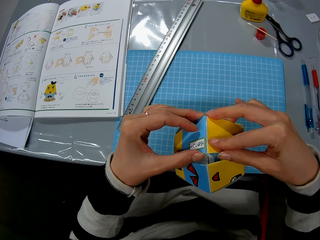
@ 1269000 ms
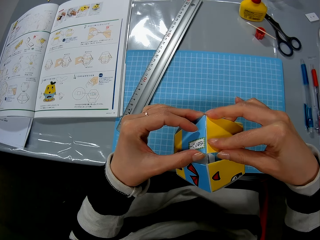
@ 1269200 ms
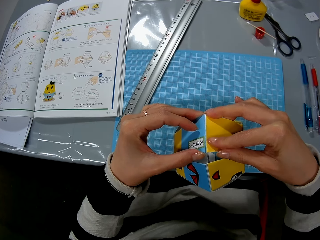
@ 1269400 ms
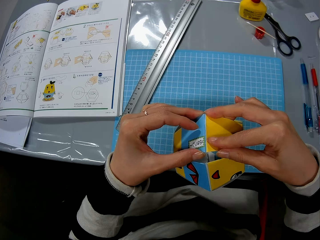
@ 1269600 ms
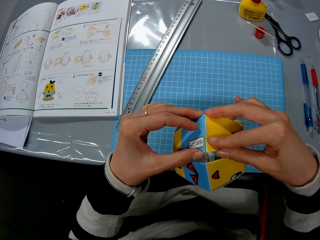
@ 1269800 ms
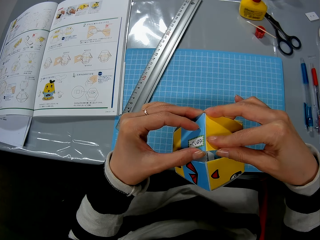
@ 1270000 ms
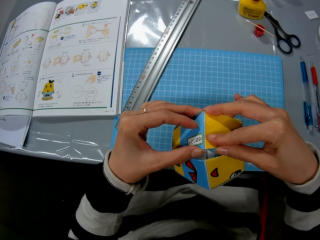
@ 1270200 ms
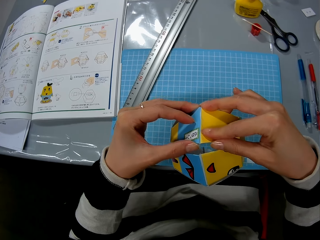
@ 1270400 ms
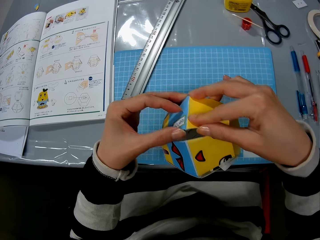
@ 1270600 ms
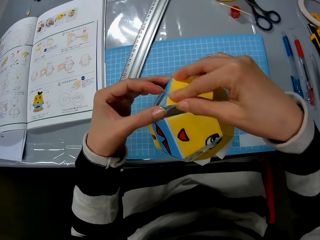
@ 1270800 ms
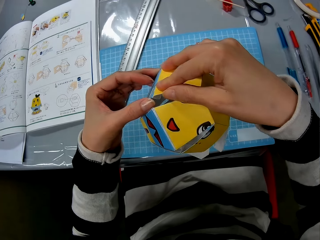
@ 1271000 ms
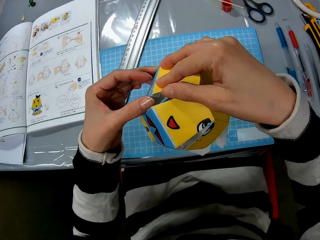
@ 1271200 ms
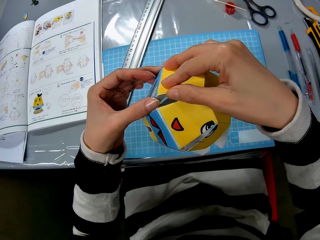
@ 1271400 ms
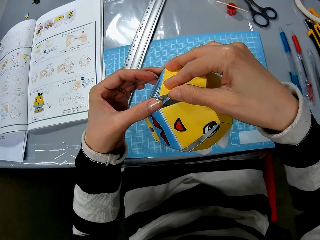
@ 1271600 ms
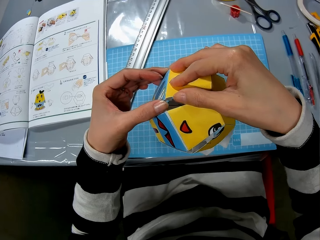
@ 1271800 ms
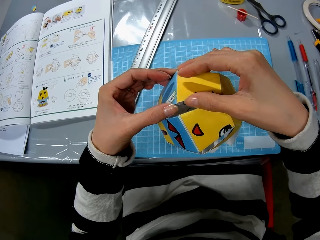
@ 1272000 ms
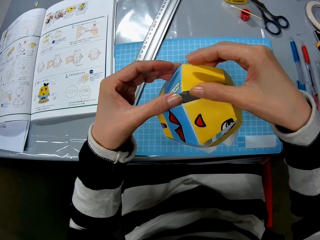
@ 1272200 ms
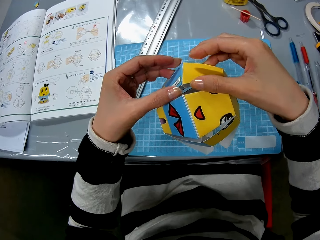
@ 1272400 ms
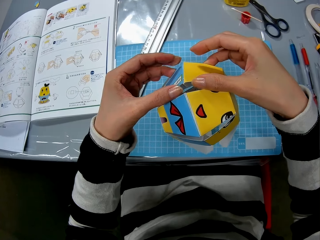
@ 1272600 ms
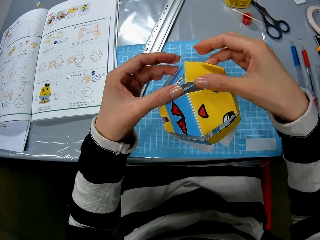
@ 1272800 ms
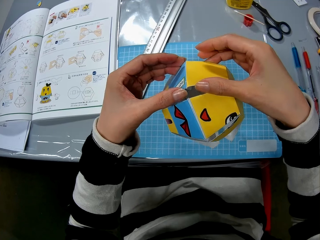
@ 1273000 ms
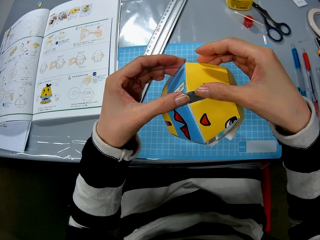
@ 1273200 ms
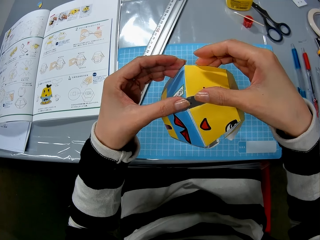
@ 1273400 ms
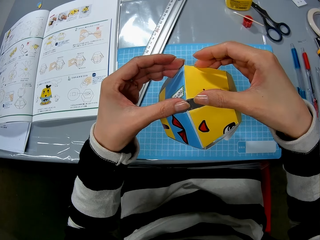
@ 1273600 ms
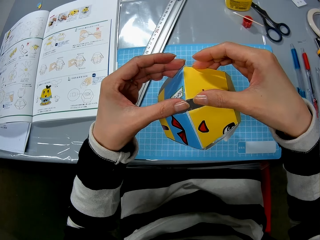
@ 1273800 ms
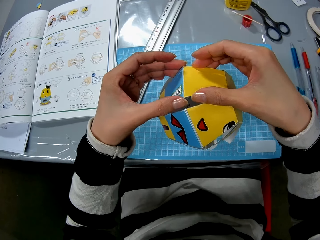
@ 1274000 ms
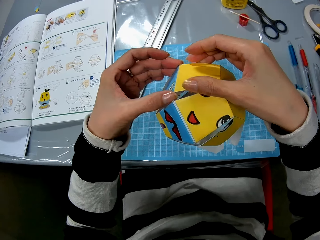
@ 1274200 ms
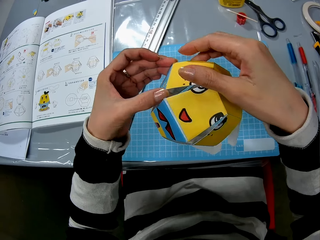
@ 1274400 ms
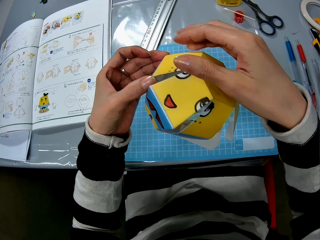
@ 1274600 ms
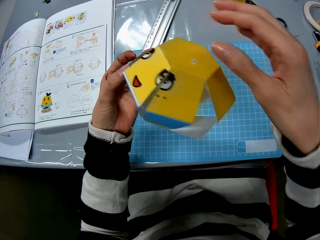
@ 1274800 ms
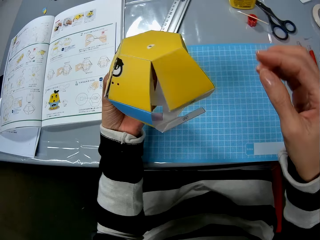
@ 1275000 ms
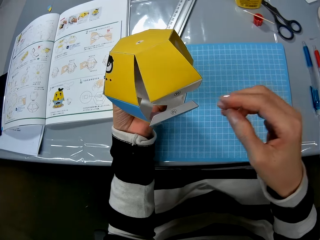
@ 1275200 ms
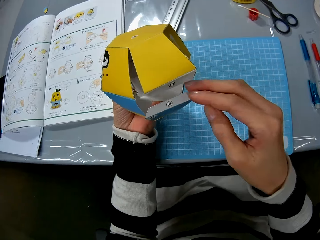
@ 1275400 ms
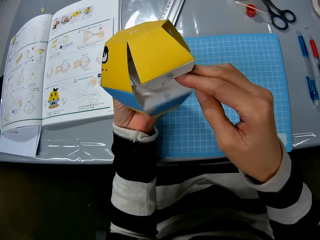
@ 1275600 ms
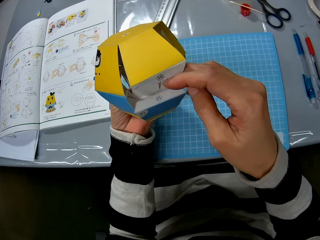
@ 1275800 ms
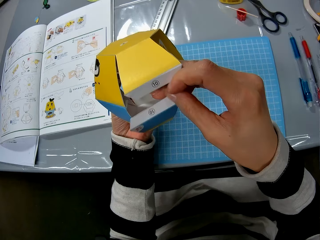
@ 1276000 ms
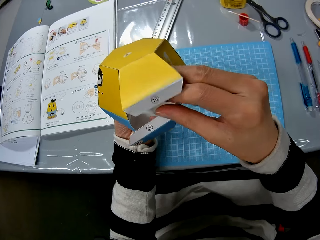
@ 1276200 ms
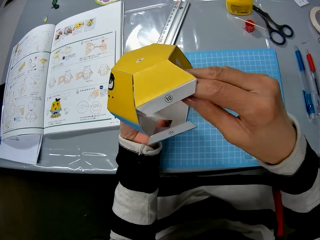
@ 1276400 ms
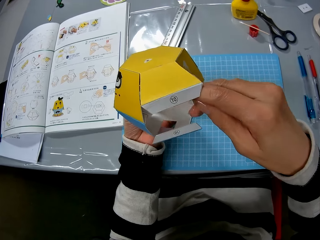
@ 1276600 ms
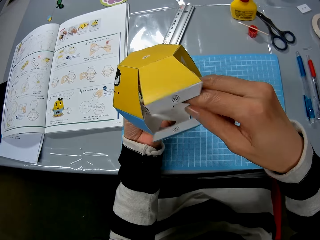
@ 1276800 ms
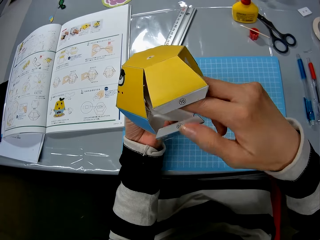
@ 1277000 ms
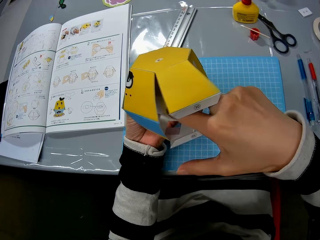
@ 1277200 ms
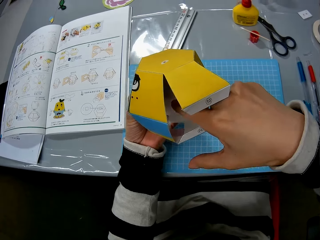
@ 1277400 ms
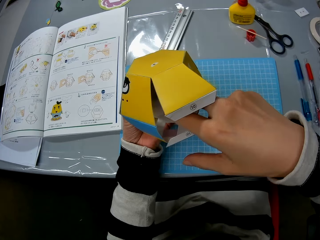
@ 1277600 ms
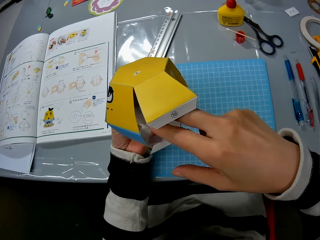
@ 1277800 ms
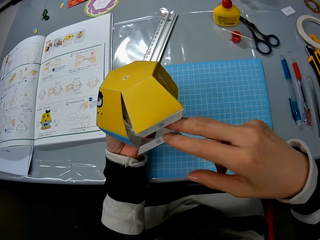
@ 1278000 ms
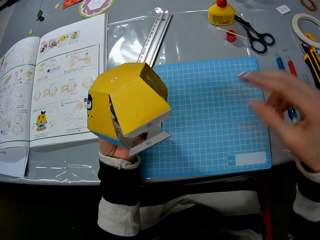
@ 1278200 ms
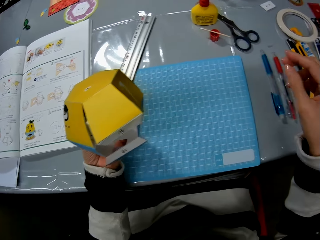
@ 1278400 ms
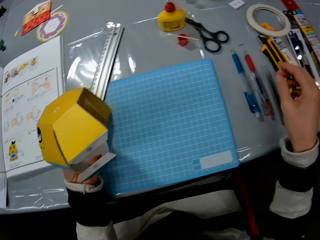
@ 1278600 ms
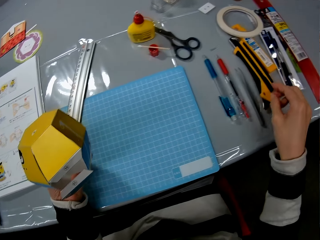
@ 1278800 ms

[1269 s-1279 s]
The camera wearer looks at the model. They rotate the model.

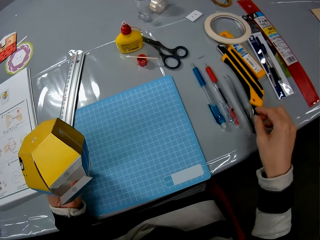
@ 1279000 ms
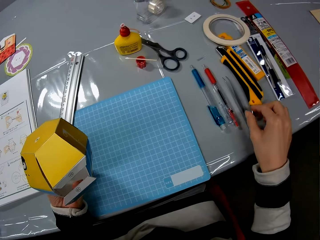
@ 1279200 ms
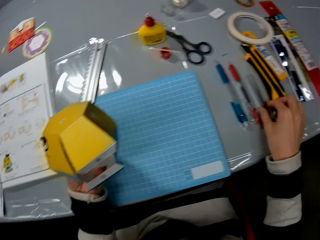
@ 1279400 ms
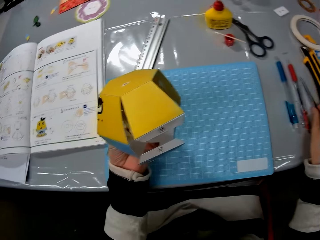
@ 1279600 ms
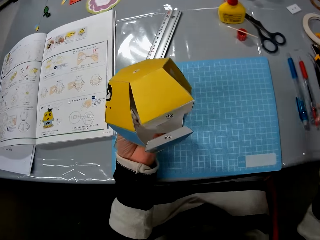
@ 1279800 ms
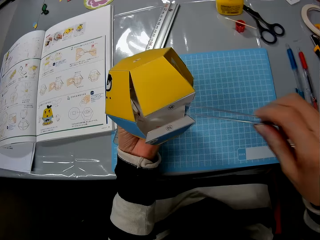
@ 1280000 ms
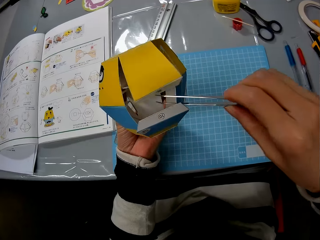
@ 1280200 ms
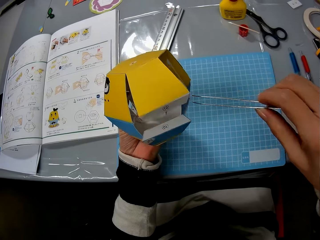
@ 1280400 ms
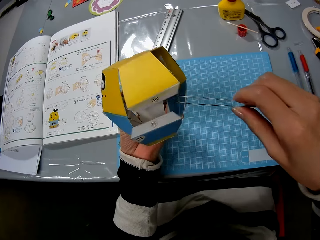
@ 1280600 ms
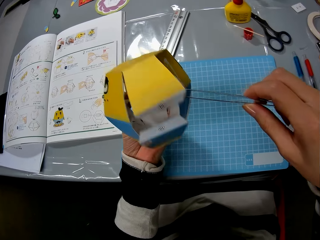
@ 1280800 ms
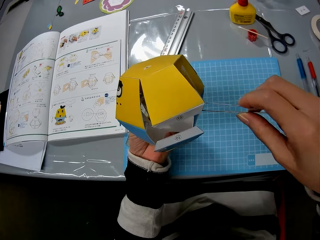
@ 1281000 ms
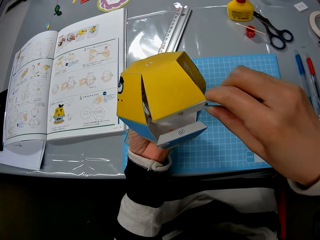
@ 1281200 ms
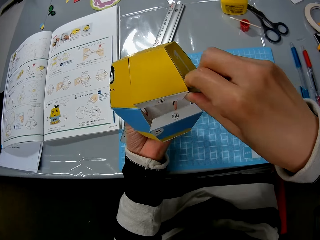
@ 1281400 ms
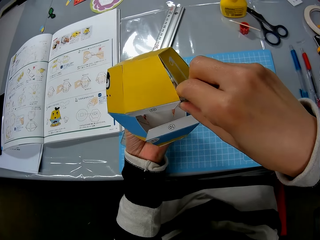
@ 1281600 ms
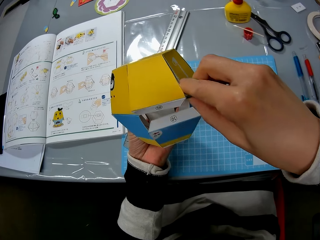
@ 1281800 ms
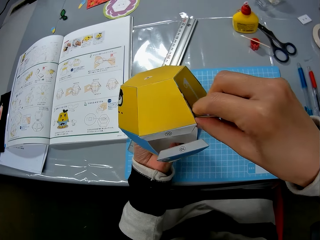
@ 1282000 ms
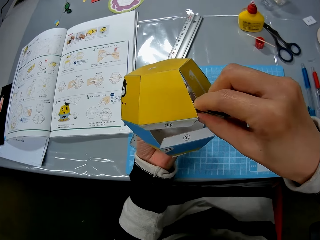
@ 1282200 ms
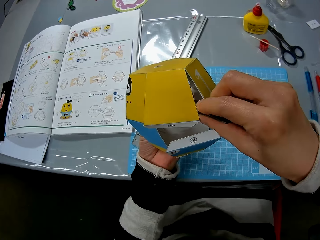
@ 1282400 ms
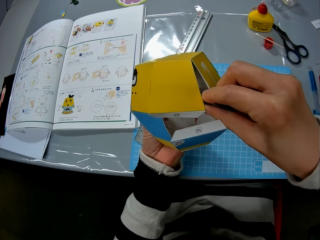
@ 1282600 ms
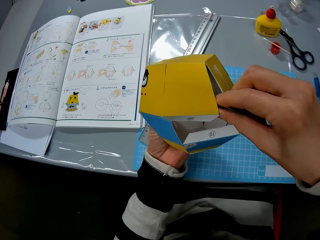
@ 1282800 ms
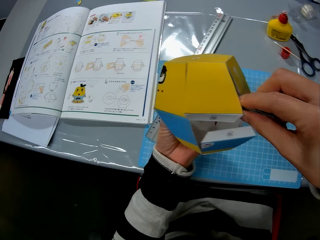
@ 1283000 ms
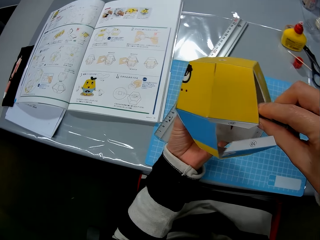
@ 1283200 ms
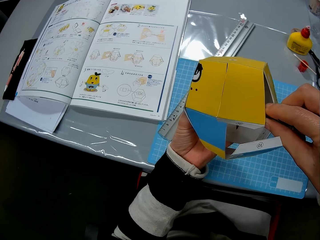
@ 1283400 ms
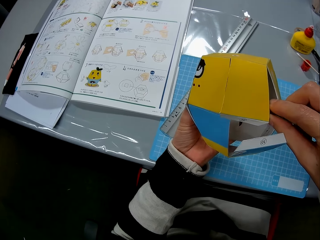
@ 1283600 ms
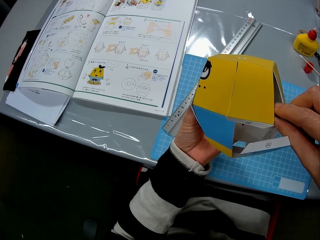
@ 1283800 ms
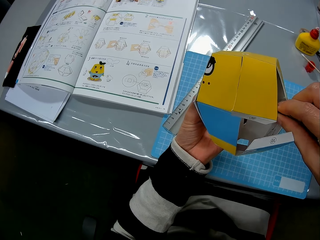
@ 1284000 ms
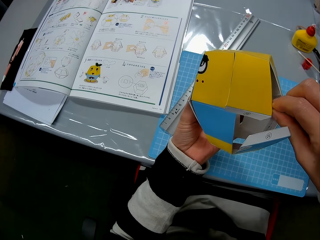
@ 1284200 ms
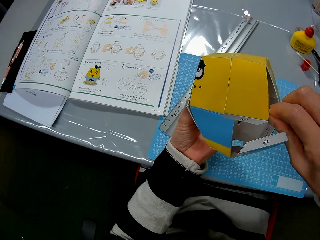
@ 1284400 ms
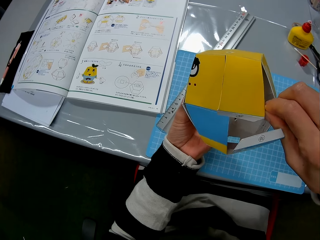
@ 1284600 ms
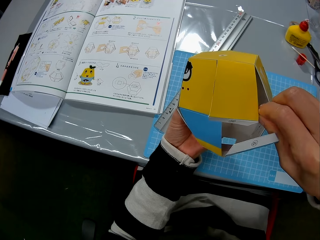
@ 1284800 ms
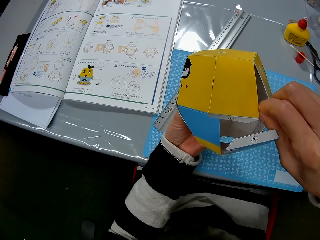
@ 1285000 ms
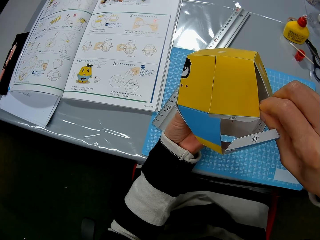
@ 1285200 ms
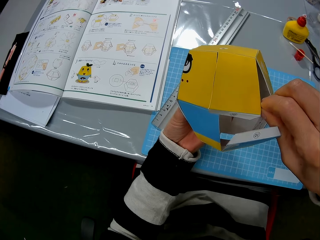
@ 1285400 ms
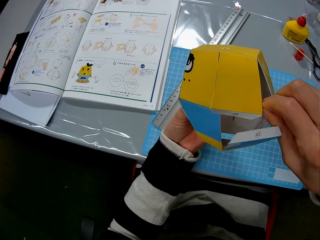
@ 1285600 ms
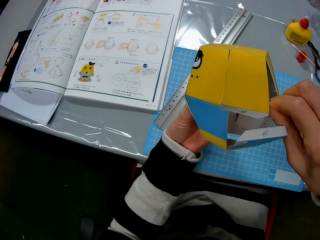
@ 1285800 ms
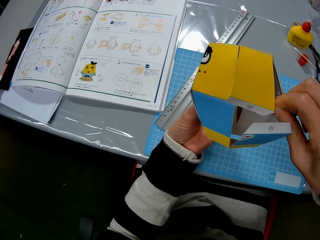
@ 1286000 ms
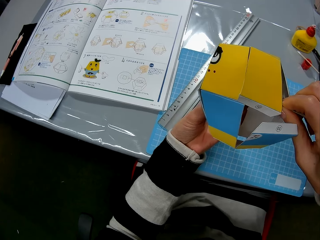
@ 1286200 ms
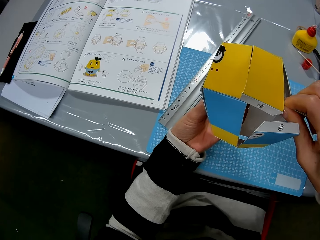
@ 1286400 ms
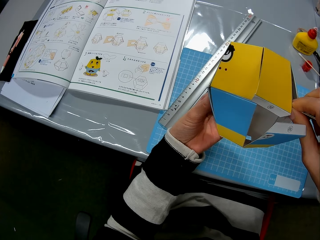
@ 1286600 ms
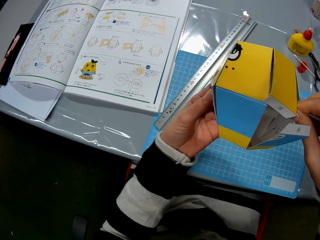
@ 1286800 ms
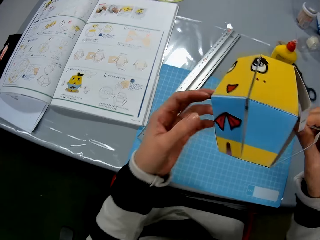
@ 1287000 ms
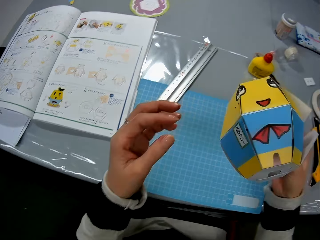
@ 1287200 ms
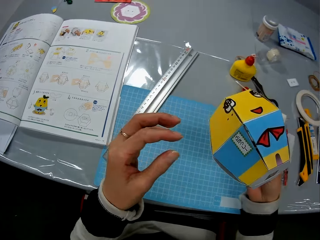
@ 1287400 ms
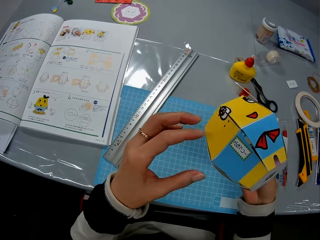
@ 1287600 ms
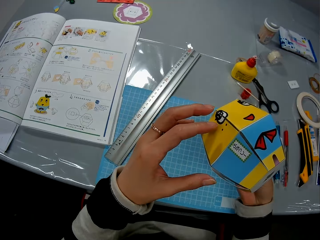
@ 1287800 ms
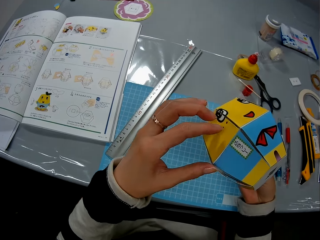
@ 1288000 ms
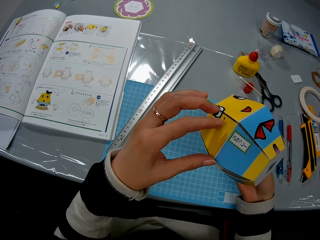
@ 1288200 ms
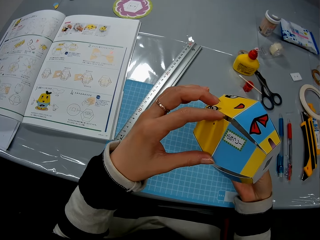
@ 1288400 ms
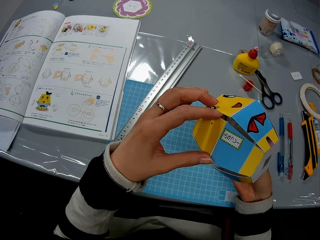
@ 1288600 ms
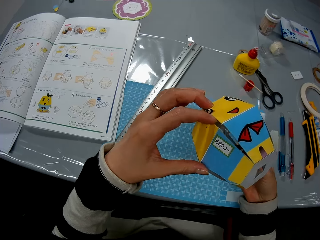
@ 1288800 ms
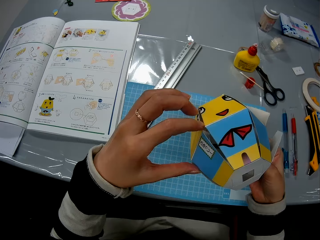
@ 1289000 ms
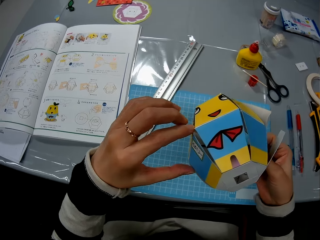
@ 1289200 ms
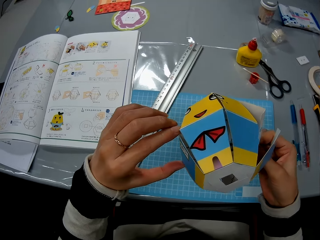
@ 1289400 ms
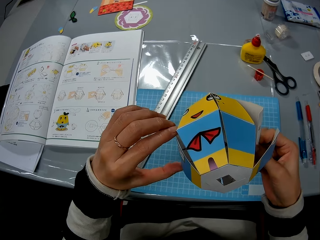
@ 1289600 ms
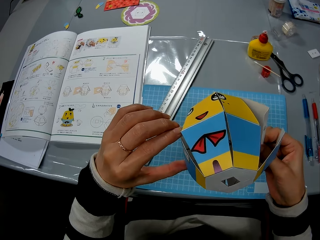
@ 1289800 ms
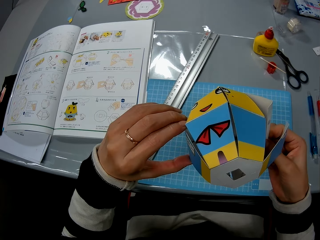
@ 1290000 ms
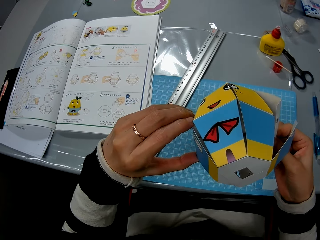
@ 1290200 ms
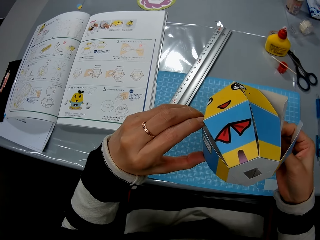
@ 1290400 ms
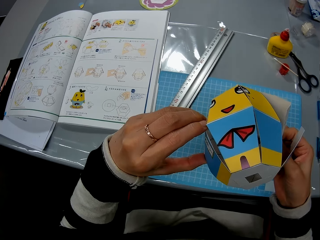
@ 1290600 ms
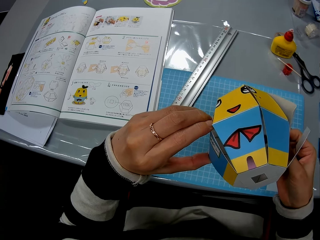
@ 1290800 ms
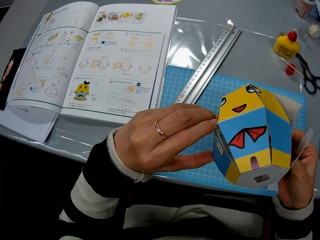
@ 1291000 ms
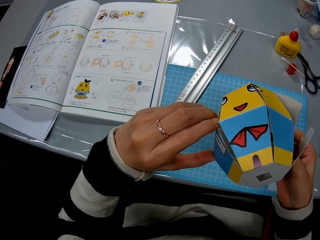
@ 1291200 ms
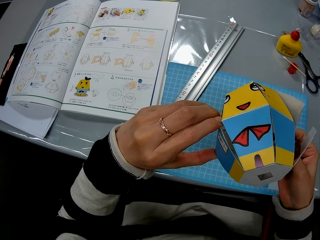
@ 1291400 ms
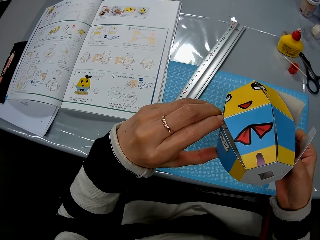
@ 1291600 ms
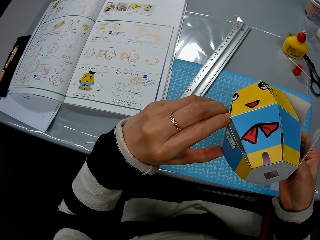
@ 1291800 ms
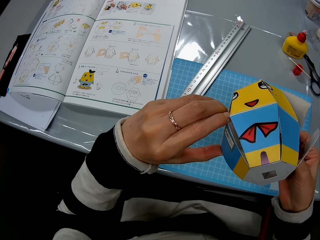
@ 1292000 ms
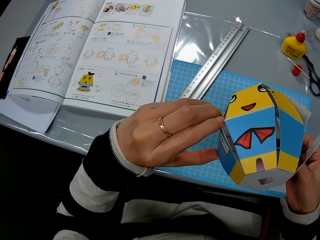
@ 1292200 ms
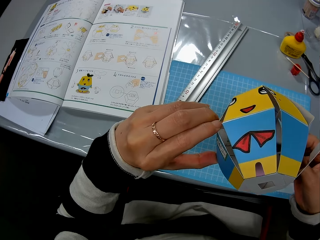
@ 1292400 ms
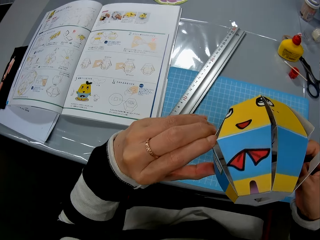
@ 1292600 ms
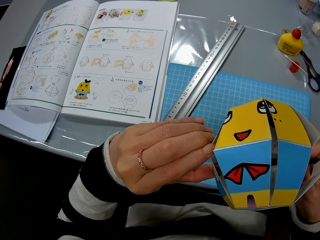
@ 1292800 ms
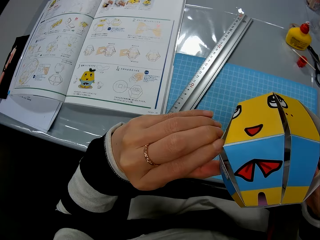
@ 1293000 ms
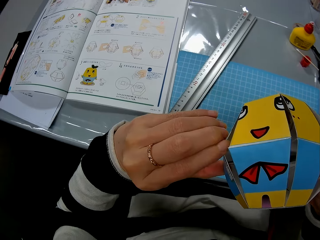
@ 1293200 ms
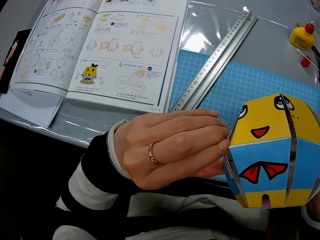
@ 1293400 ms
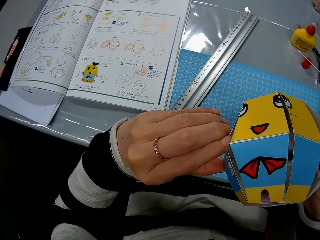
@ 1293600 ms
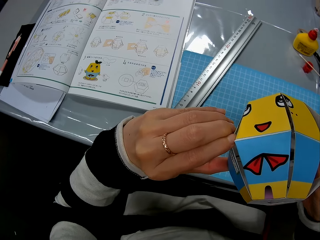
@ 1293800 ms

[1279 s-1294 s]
The camera wearer takes the paper clip or tool. He aligns the model with the paper clip. He uses the tool on the paper craft. He rotates the model. He touches the model with his hand. He looks at the model.
